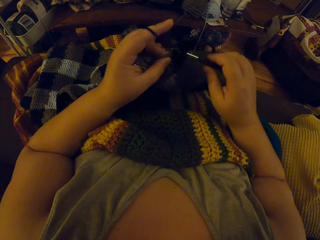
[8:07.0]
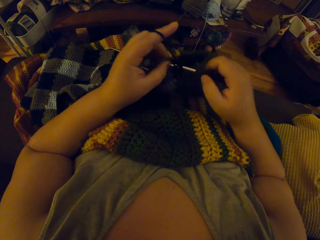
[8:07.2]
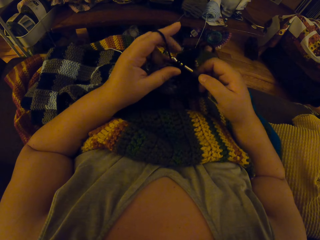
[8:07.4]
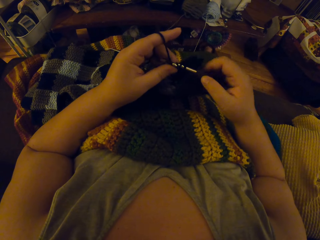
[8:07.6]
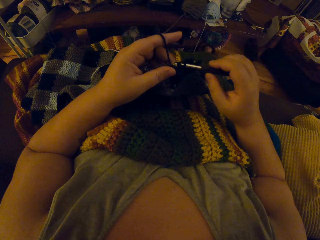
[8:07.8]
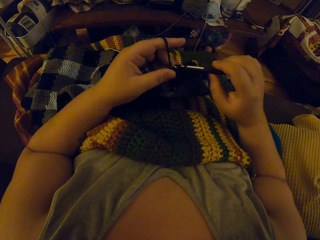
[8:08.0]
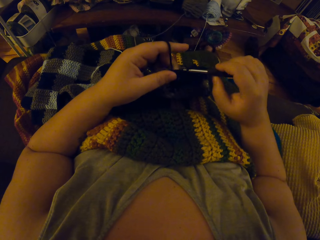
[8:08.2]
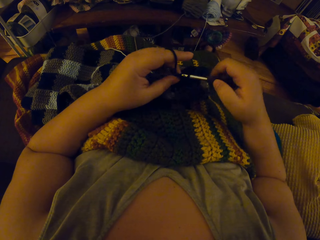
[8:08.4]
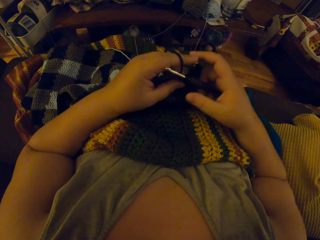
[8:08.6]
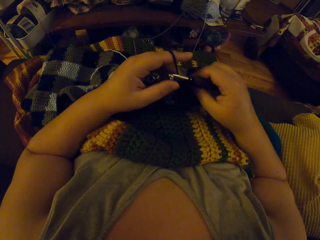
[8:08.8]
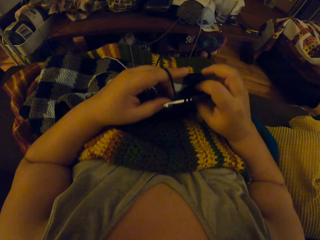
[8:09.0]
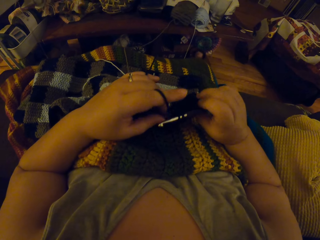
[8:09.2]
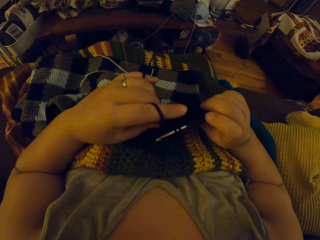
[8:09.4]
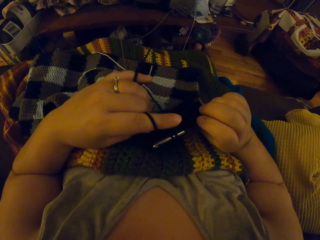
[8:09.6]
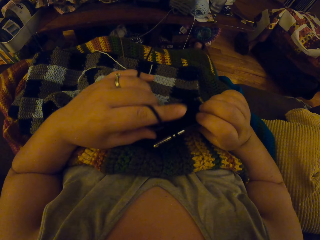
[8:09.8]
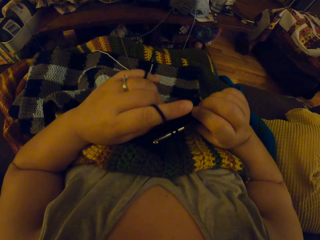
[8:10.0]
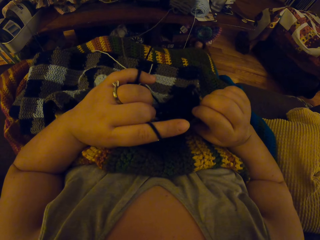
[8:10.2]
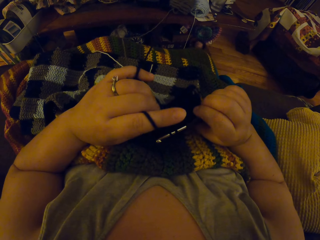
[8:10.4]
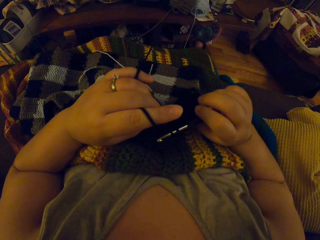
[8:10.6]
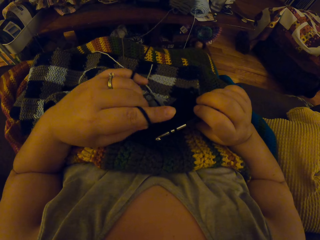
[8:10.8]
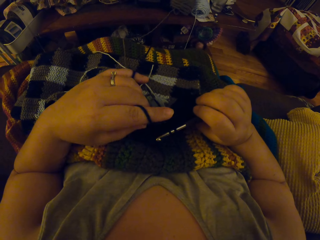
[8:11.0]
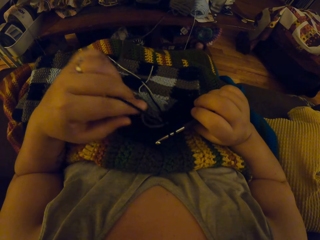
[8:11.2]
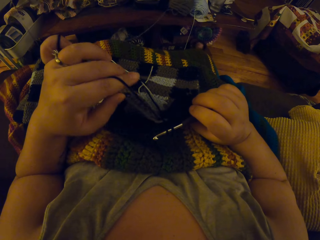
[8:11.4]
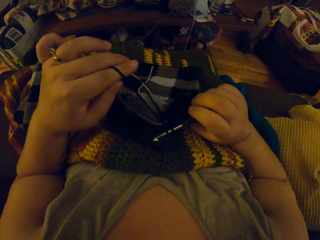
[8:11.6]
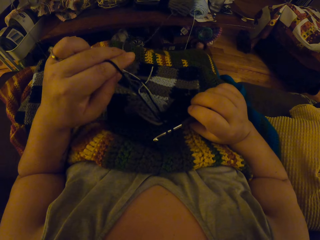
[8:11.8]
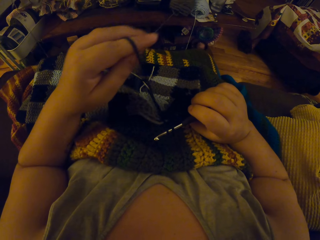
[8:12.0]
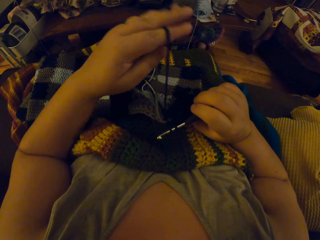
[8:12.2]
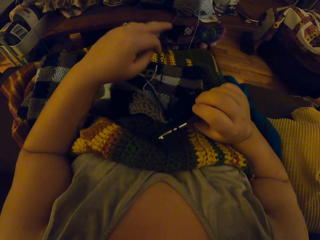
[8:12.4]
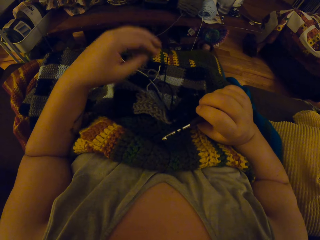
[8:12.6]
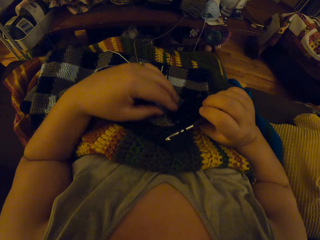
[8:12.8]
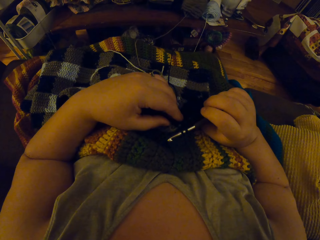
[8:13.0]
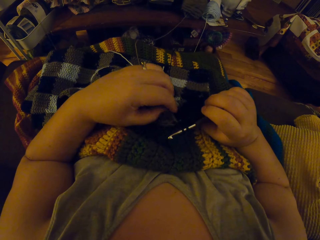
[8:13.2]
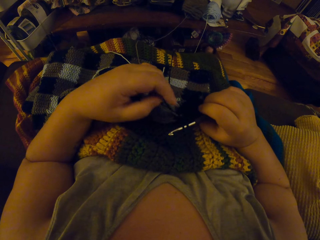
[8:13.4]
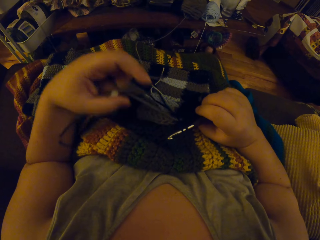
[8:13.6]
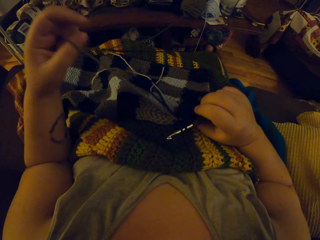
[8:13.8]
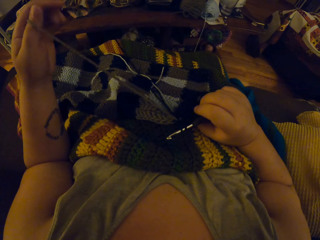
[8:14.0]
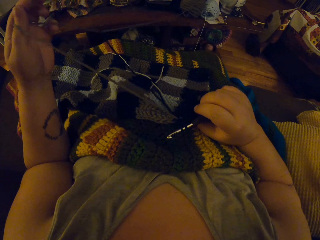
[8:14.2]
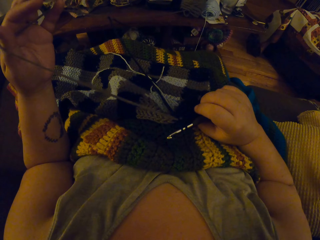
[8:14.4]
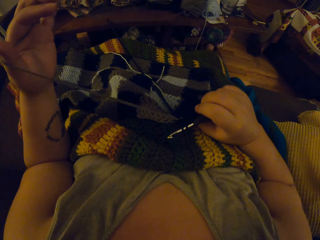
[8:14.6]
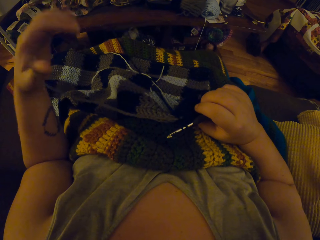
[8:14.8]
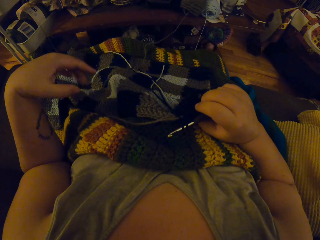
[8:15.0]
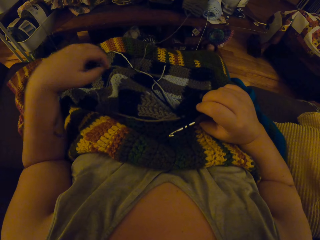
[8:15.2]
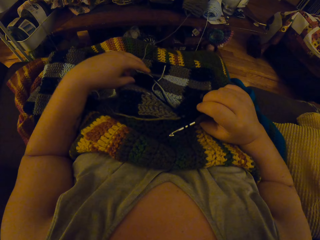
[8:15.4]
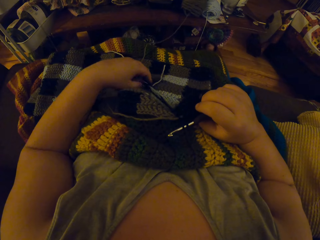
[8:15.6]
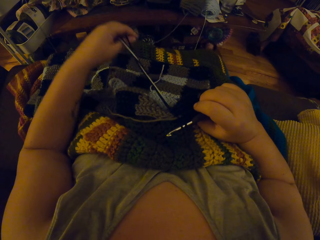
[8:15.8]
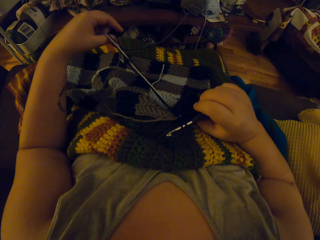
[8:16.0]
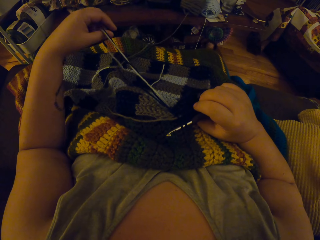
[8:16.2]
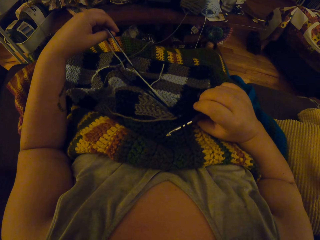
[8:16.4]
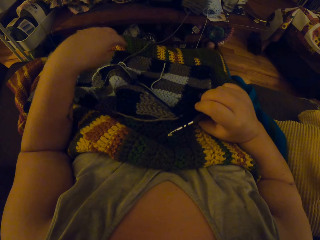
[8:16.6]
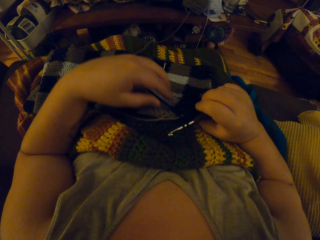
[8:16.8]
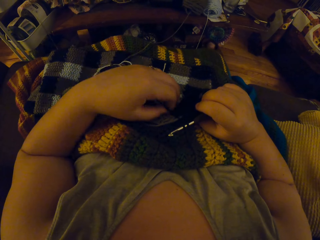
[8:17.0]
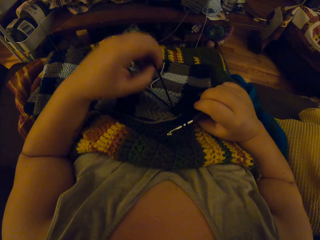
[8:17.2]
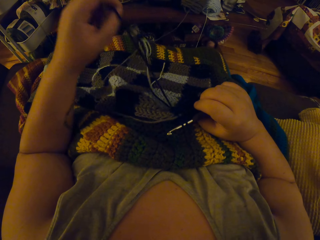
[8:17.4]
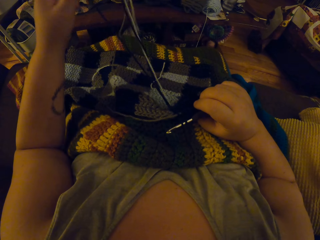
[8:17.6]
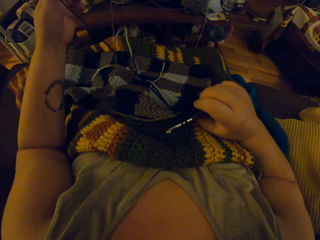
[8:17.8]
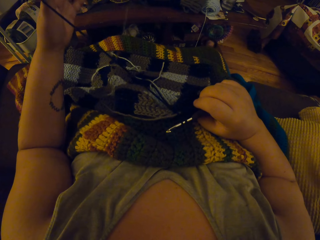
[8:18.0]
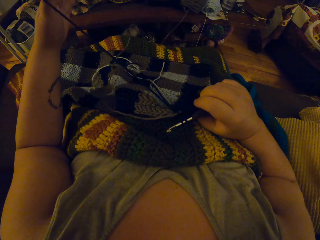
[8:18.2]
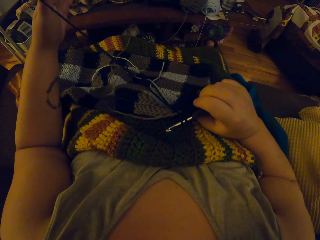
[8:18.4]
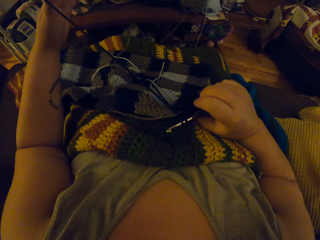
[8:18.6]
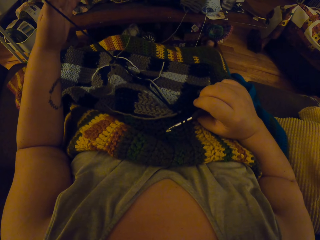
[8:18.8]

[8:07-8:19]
The camera wearer crochets with the yarn. She stops knitting the fabric. She adjusts the yarn with her left hand.

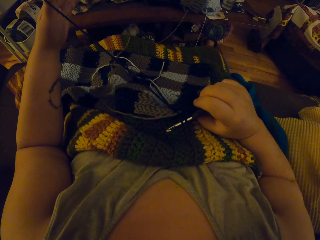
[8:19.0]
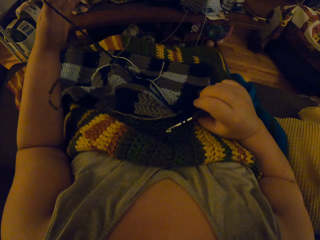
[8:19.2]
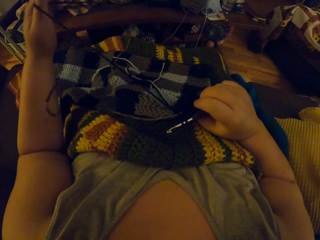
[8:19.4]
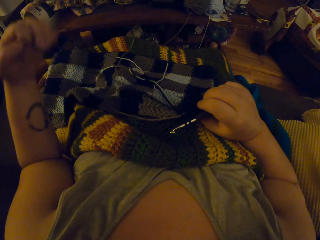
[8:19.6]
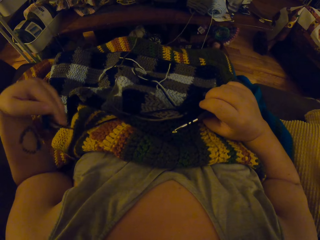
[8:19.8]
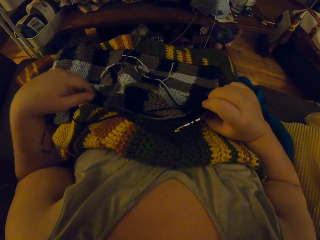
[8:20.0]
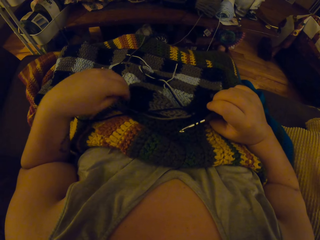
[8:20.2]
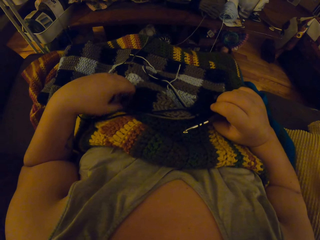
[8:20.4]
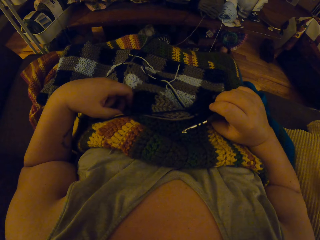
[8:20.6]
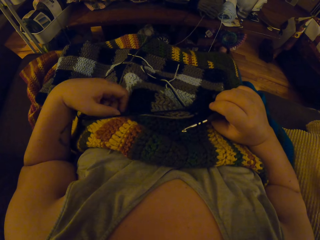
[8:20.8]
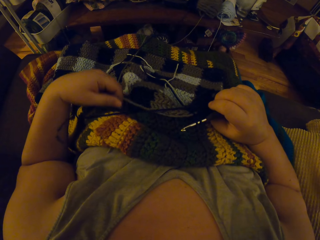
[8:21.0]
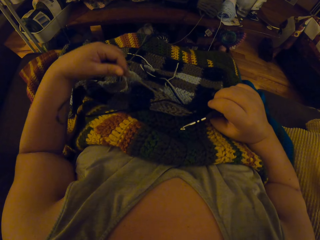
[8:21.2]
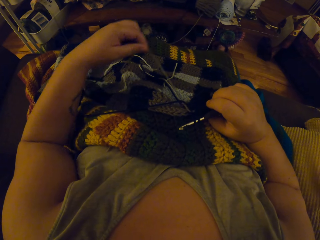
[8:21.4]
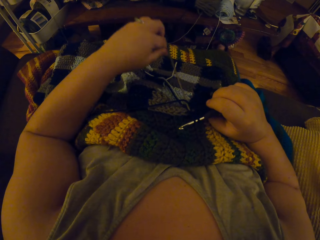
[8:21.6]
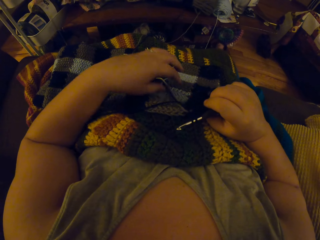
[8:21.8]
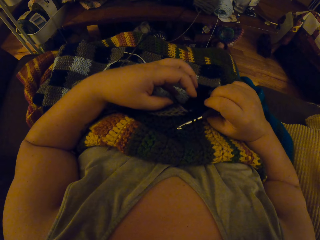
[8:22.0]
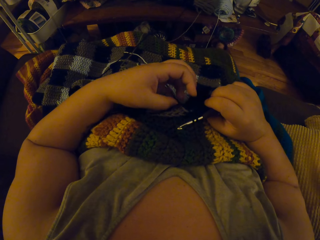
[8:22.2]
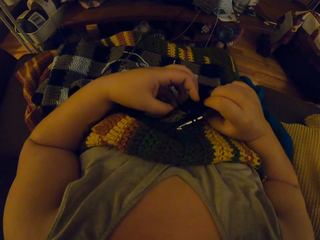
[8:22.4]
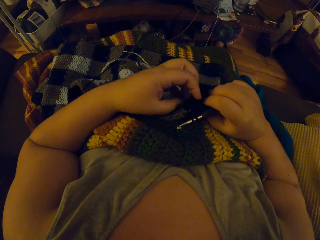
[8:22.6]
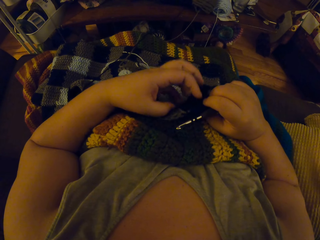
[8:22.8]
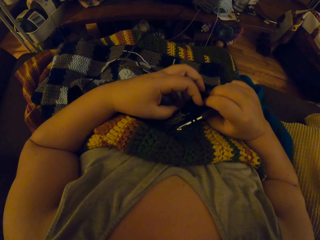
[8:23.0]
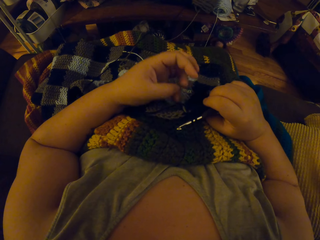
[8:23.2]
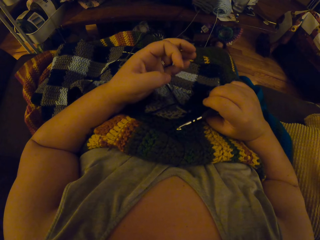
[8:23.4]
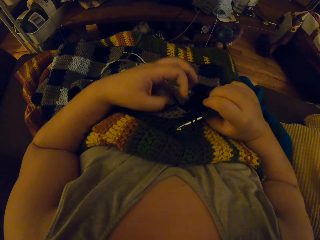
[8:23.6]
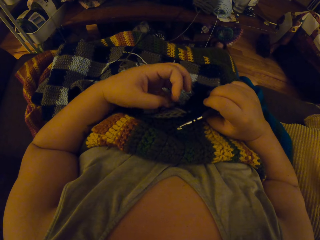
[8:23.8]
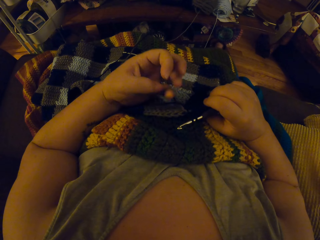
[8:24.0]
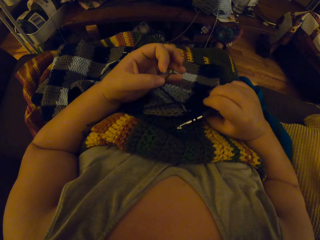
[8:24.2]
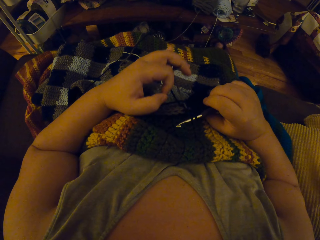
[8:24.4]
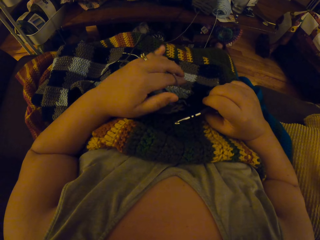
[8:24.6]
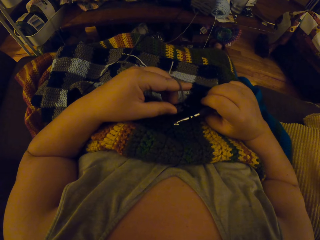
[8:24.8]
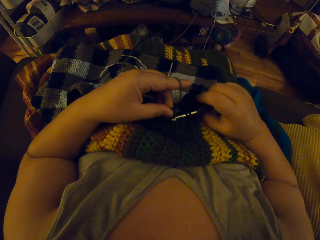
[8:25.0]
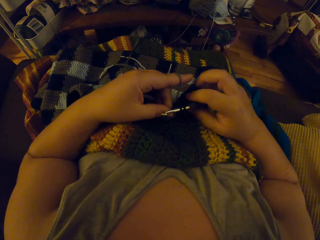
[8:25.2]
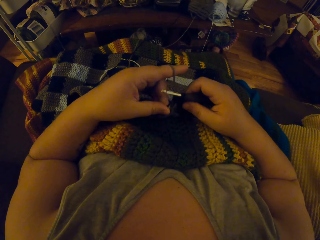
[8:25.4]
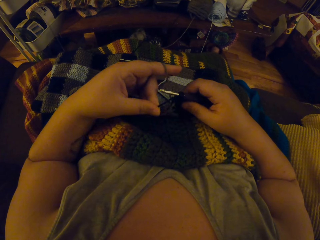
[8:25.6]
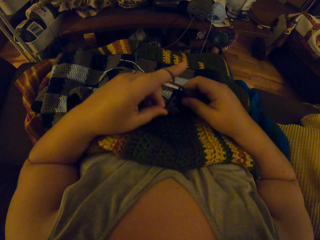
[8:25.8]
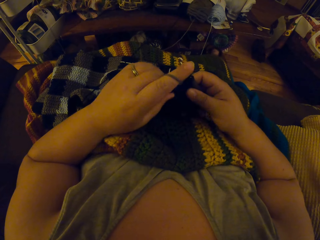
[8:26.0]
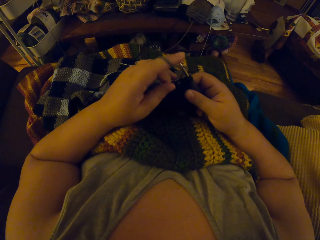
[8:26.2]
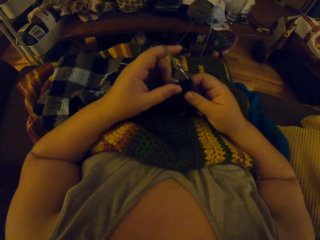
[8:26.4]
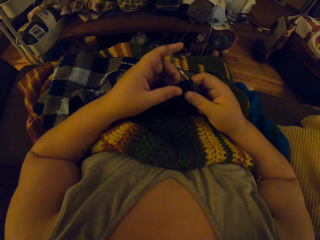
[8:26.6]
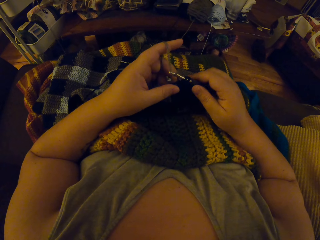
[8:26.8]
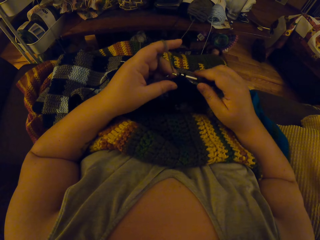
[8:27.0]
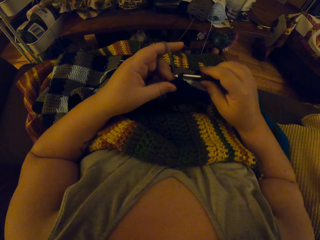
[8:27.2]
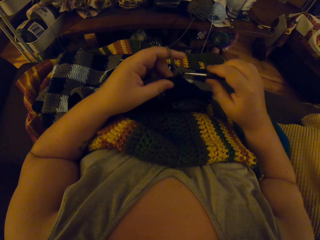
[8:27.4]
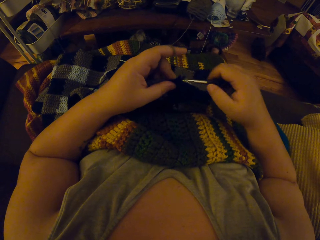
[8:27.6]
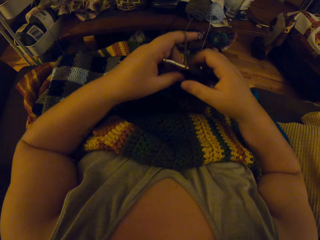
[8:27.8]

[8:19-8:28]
The camera wearer knits the fabric.
